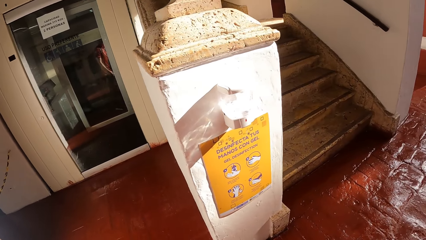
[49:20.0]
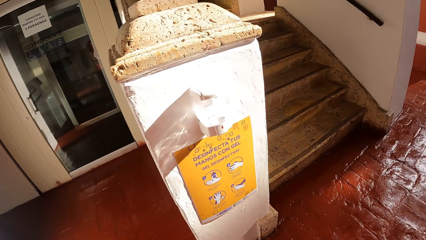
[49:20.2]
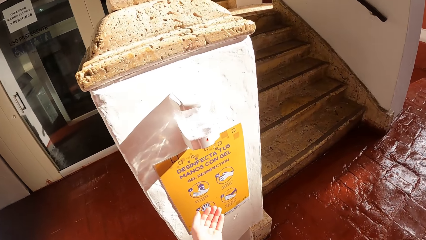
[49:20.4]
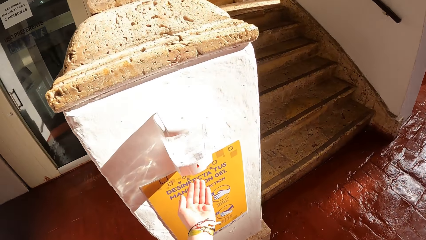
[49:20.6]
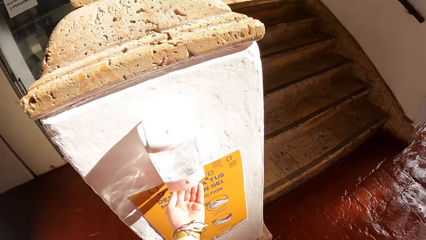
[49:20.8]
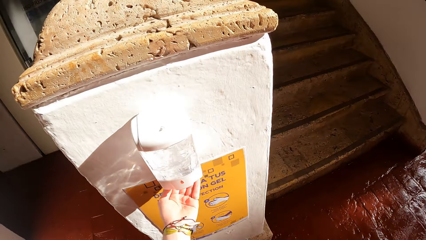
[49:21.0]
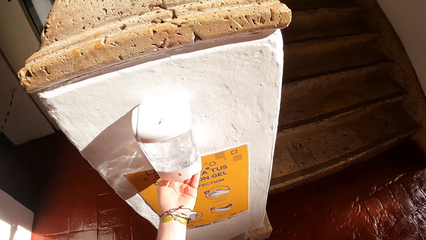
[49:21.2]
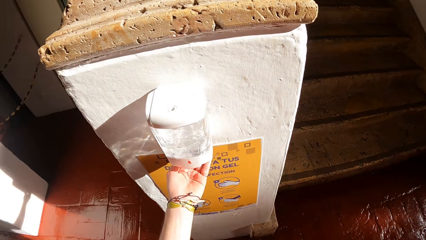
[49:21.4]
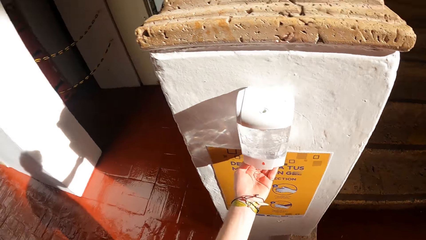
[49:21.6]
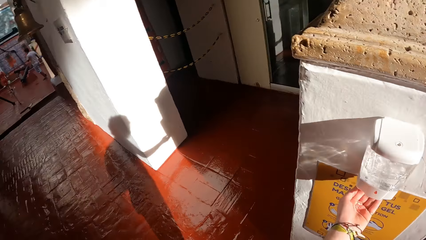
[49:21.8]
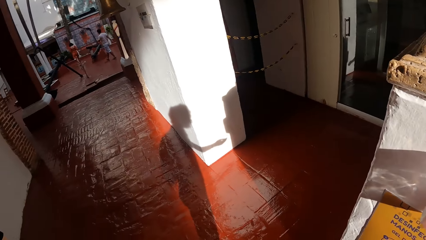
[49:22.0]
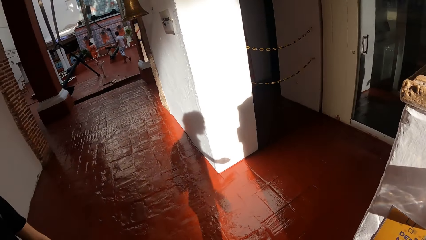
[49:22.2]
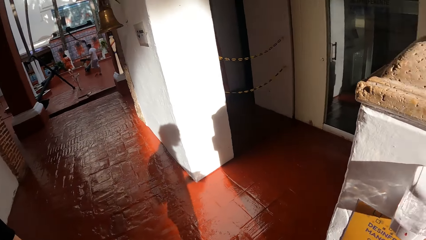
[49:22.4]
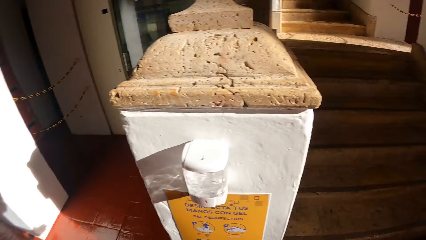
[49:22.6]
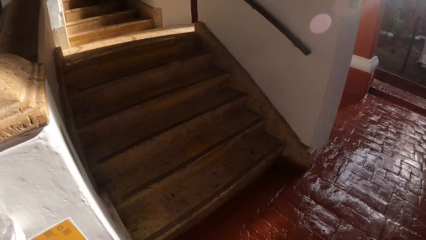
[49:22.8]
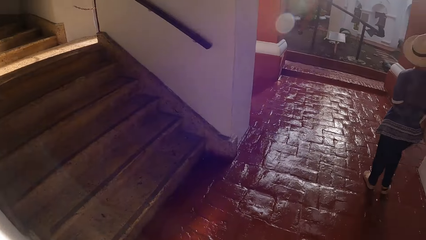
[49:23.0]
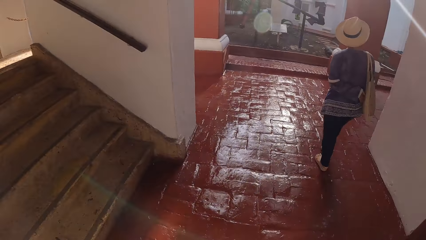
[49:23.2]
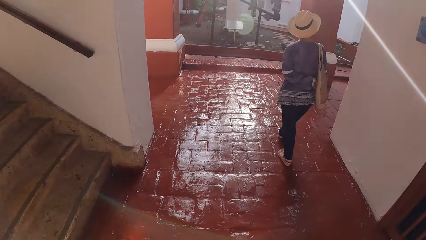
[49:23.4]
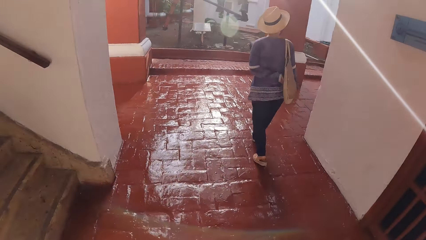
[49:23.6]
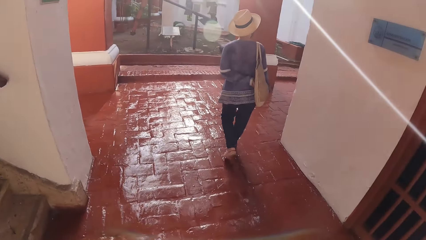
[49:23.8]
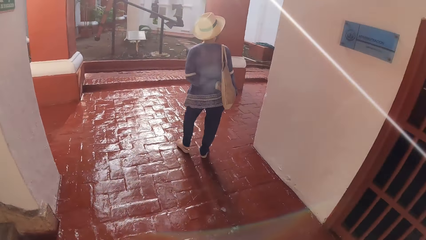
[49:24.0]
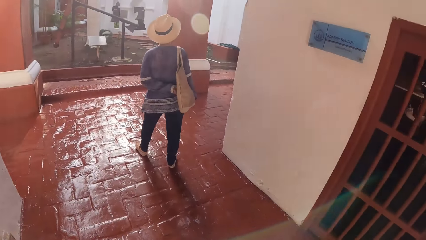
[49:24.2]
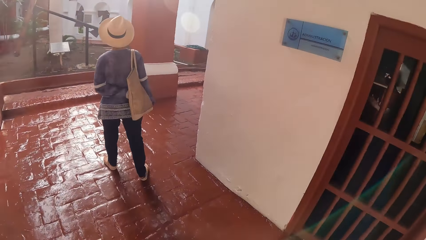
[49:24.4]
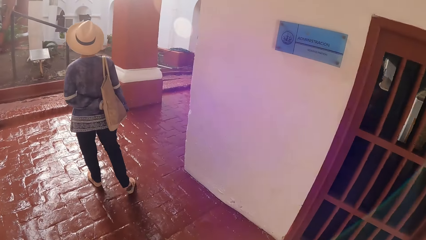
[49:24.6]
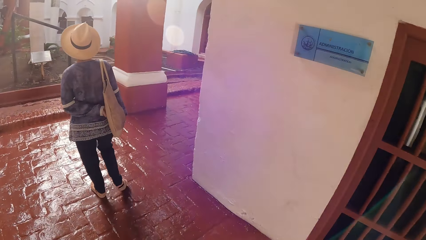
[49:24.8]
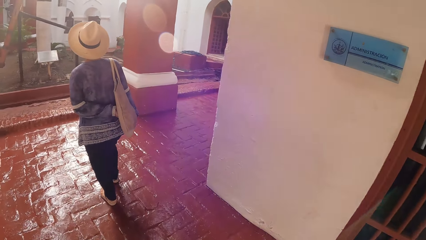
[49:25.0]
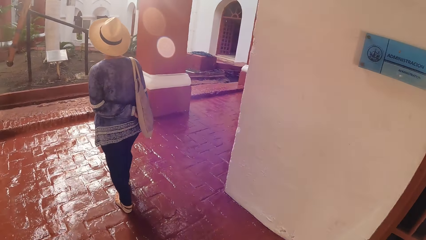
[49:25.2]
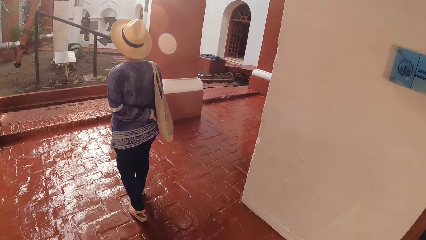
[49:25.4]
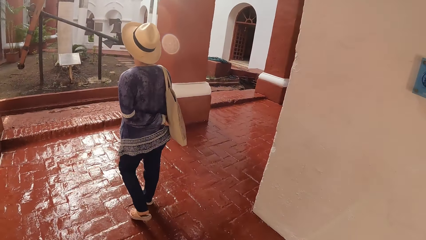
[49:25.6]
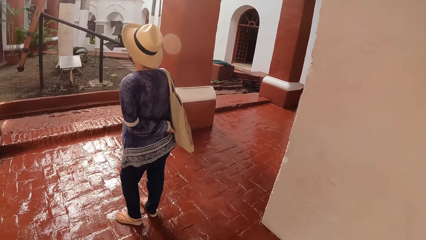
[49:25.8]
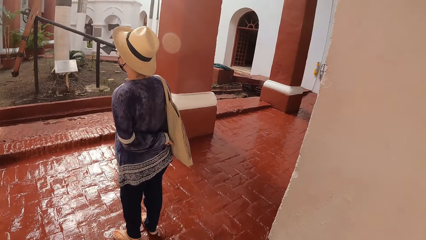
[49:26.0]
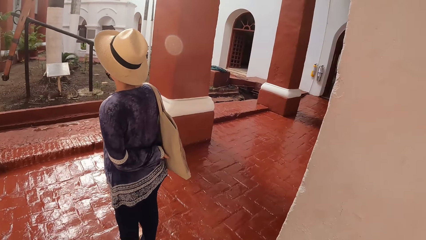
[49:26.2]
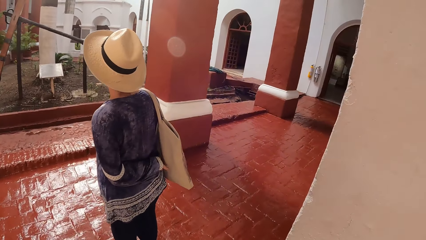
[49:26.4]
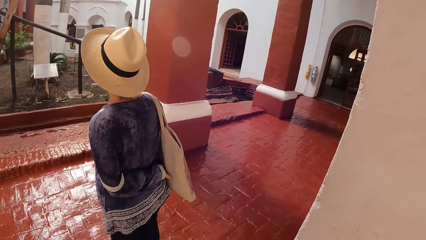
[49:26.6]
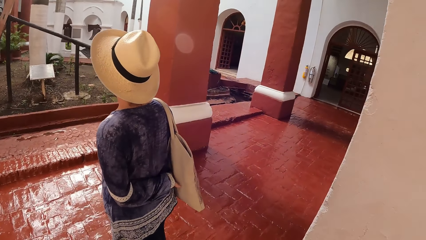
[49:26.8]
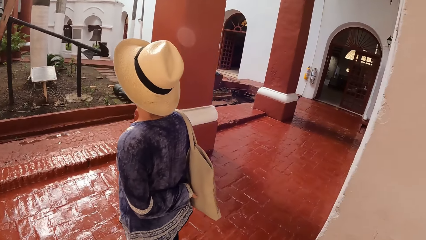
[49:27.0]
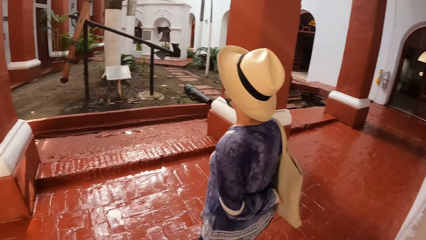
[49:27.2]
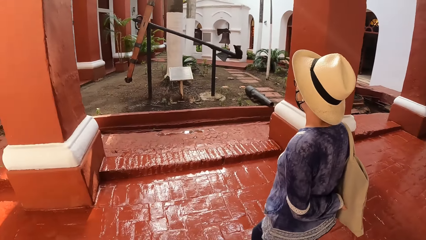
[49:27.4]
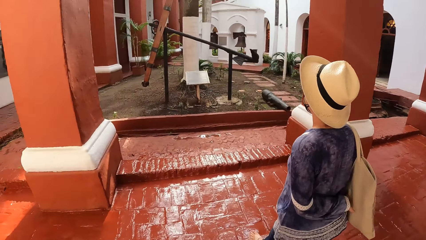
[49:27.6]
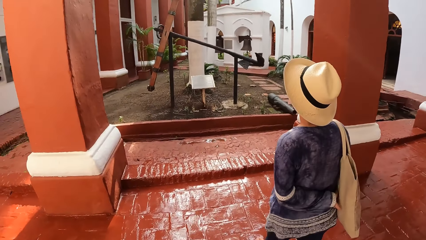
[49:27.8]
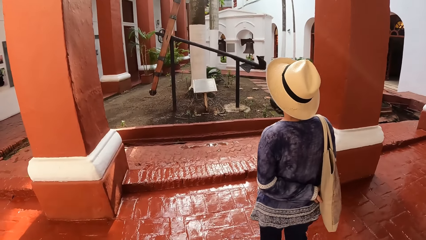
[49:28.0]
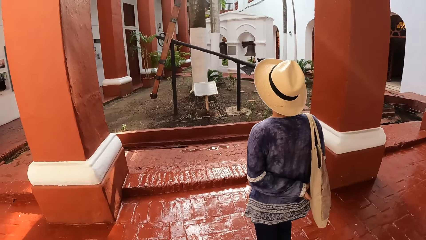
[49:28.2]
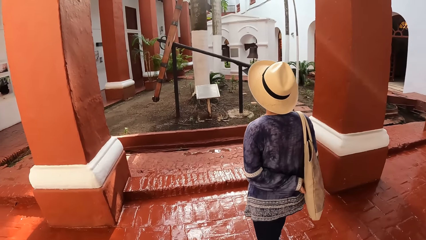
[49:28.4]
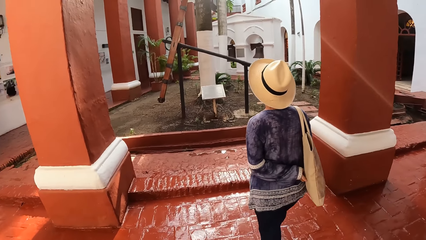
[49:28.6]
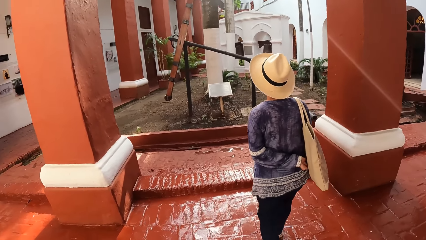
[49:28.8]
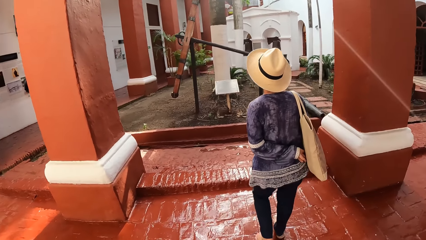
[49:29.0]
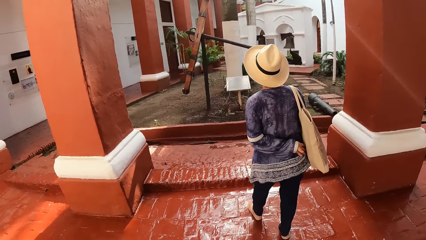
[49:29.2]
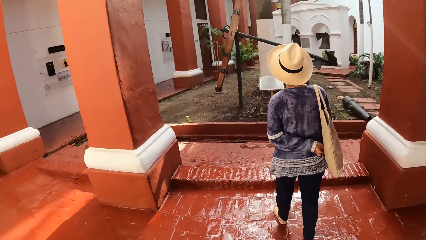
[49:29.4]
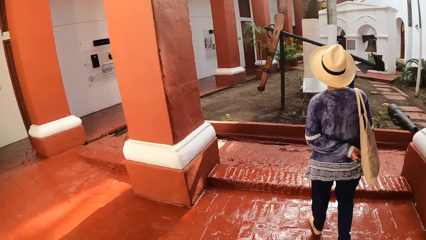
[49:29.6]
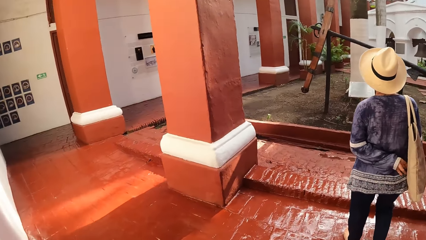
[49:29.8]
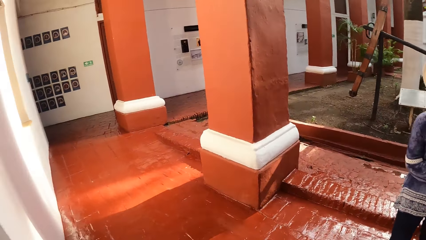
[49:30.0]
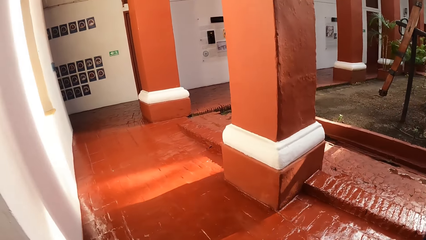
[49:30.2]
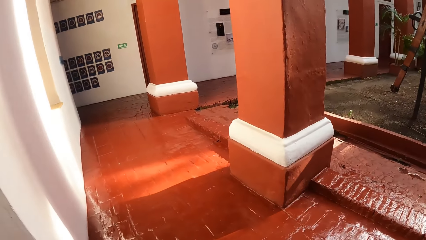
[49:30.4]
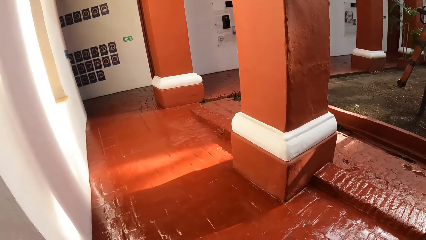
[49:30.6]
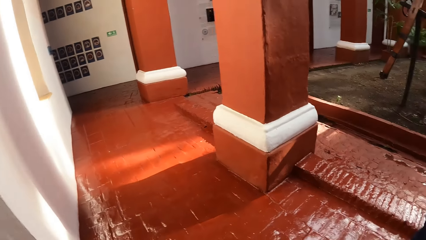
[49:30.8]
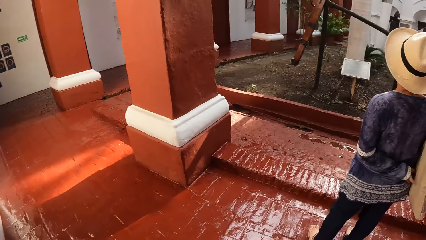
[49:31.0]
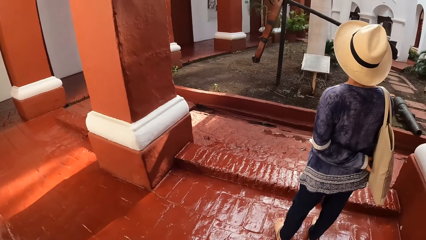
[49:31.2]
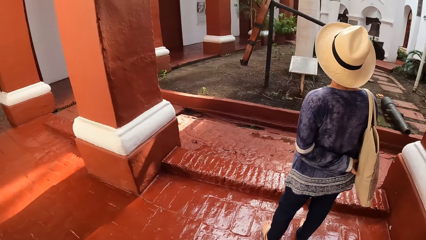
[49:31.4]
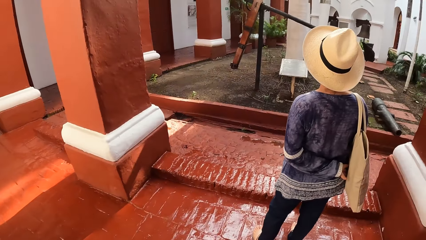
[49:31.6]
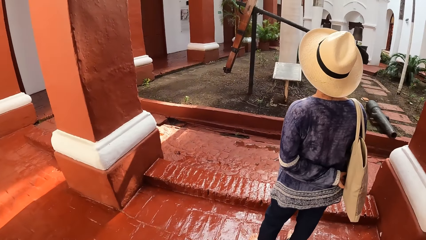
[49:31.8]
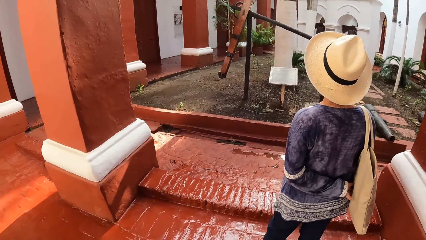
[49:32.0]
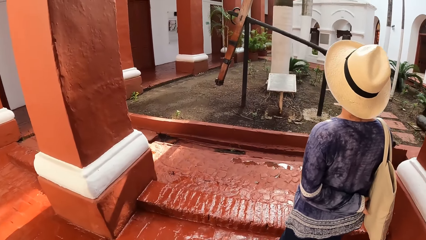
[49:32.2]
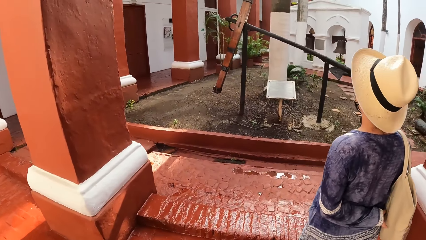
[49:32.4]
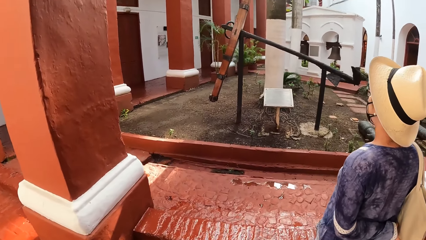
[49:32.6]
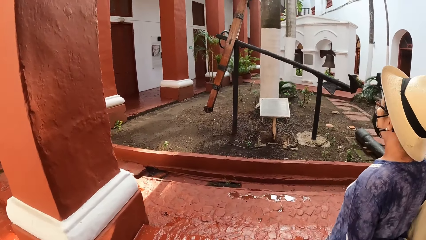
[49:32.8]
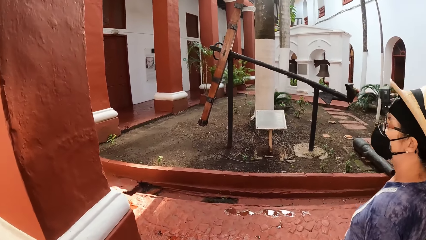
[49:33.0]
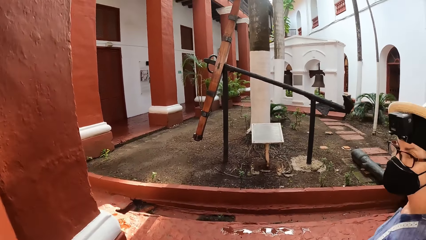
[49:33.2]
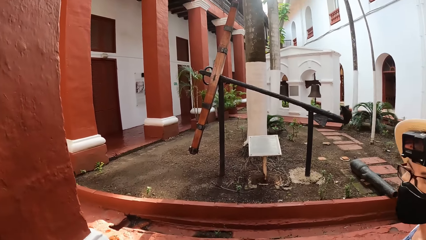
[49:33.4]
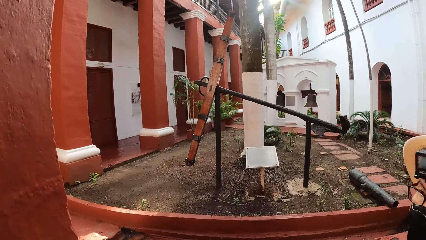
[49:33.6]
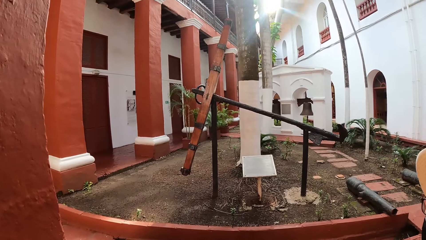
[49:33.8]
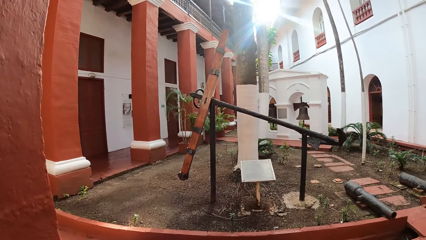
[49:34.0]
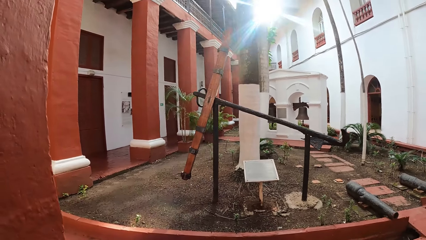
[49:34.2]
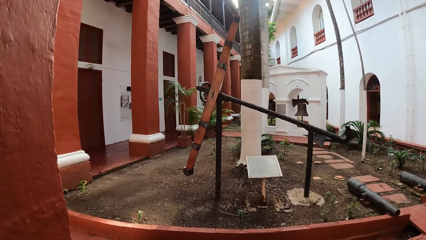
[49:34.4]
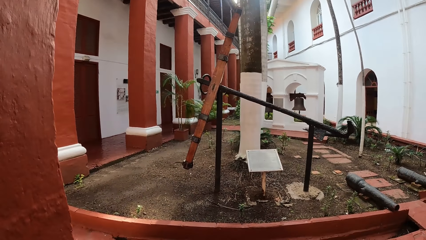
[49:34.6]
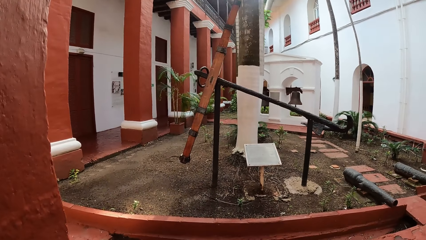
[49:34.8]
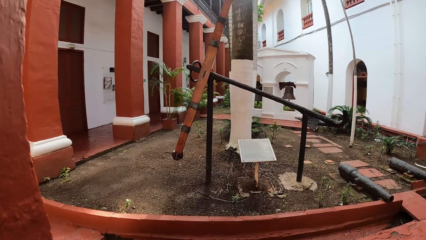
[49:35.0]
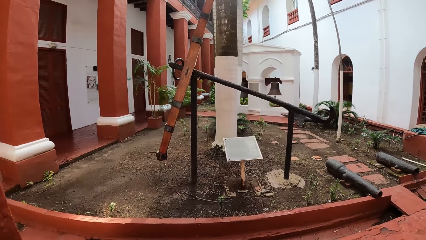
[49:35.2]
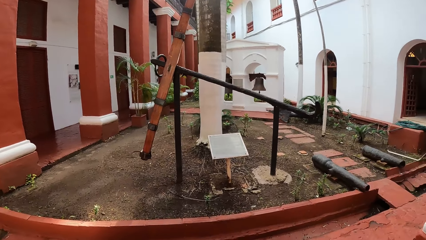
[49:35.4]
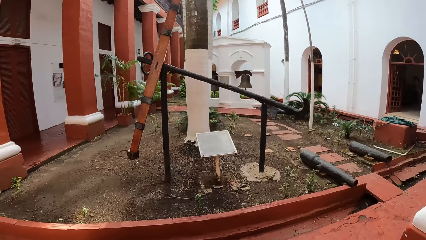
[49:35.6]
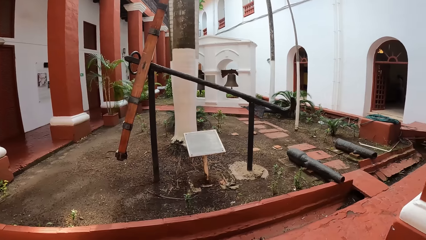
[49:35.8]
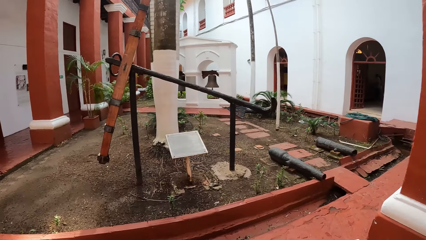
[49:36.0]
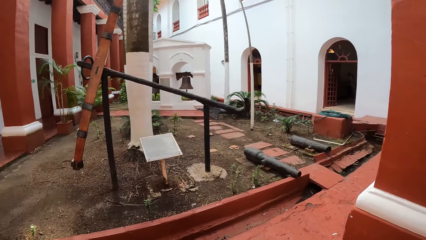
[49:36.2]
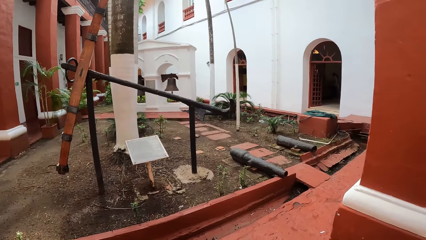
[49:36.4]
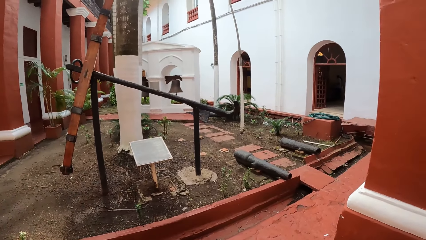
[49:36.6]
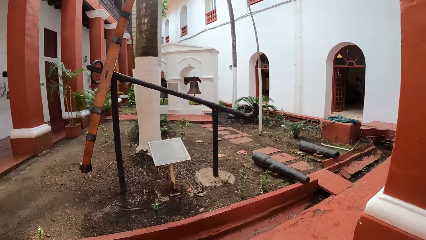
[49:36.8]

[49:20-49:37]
The camera wearer places her left hand under an automatic sanitizer dispenser. She looks around. She walks around. A lady walks around. The camera wearer looks around. She walks around. She interacts with the lady.
